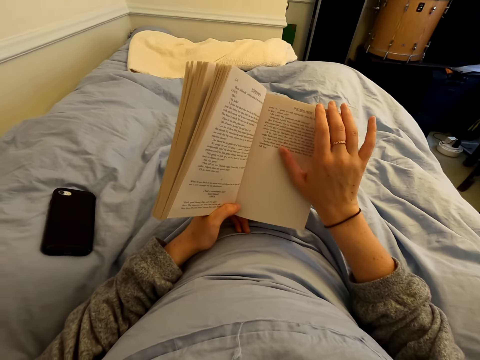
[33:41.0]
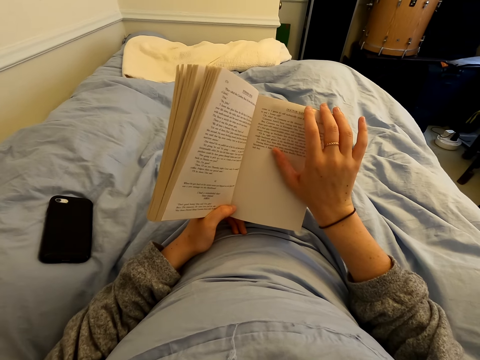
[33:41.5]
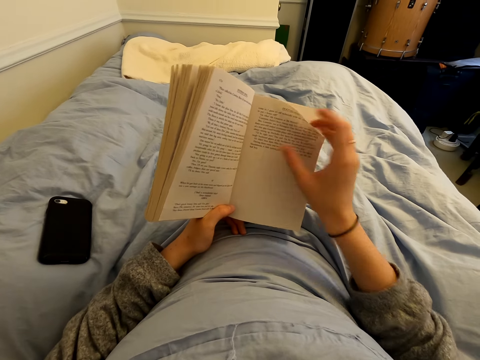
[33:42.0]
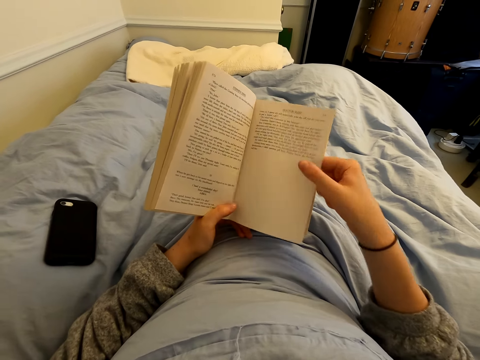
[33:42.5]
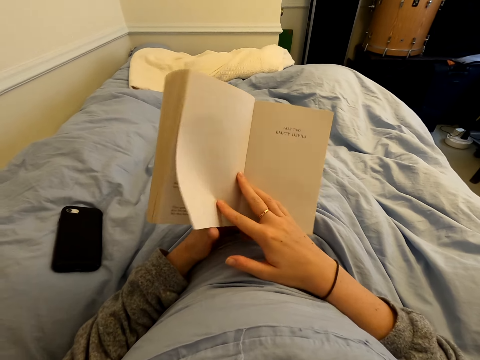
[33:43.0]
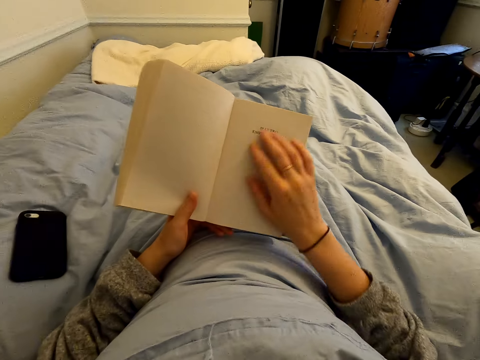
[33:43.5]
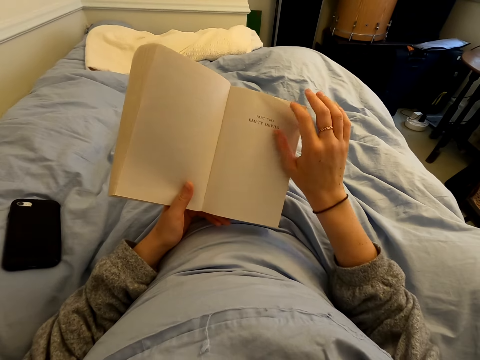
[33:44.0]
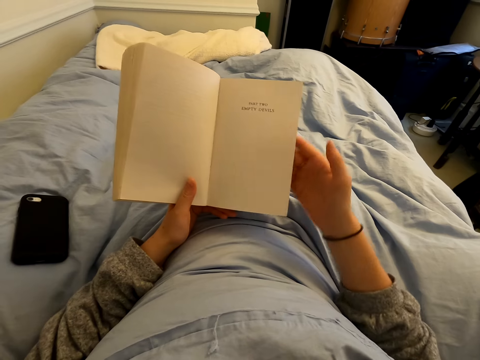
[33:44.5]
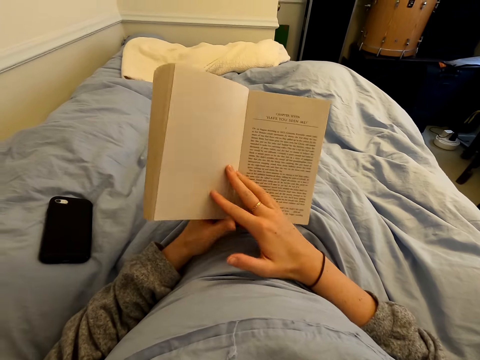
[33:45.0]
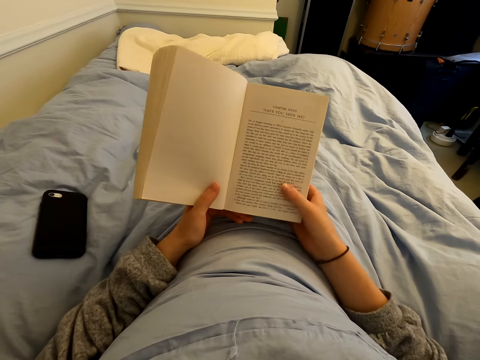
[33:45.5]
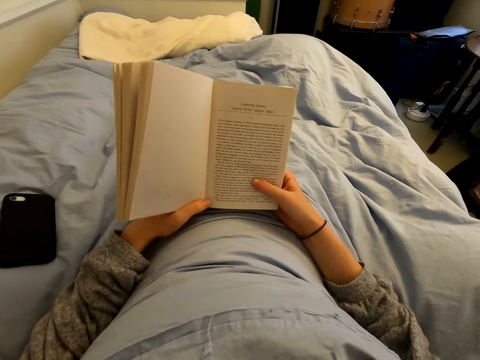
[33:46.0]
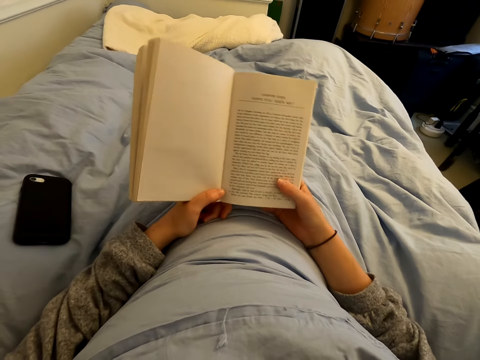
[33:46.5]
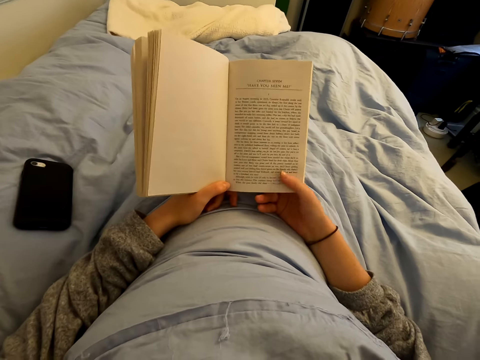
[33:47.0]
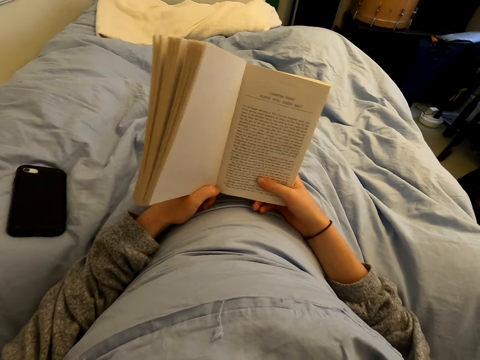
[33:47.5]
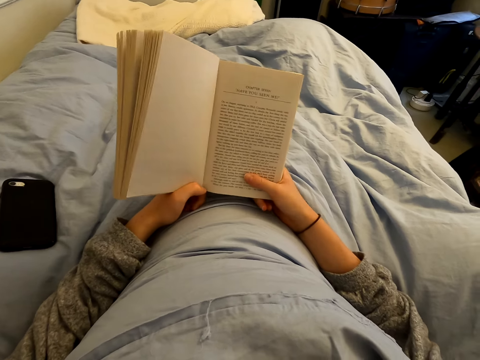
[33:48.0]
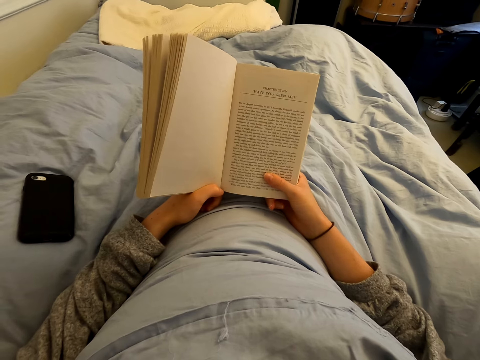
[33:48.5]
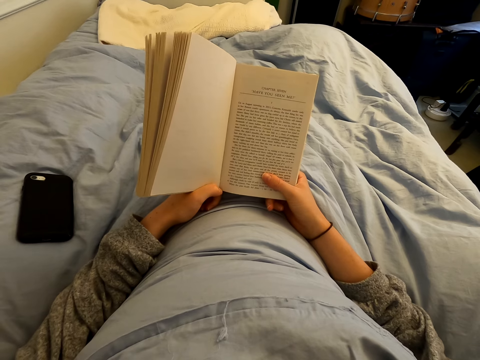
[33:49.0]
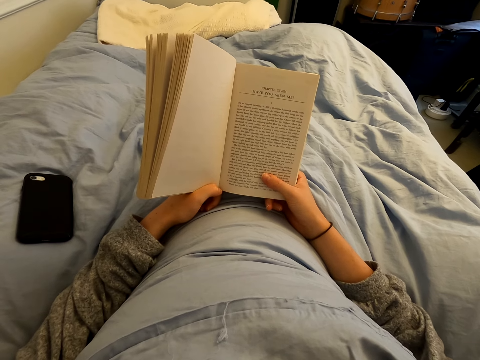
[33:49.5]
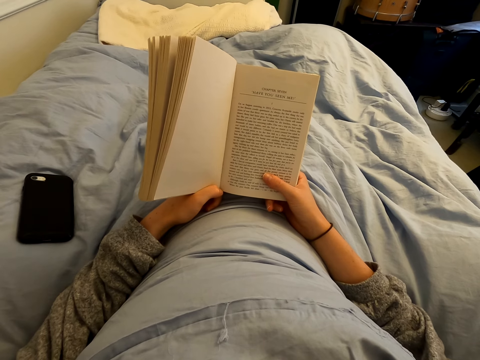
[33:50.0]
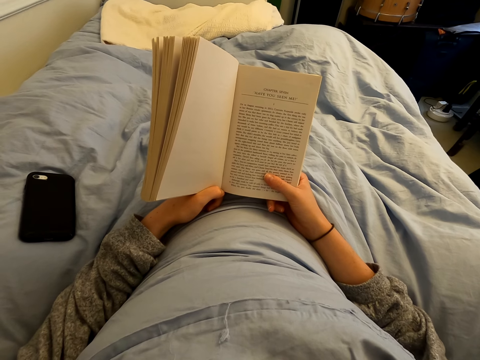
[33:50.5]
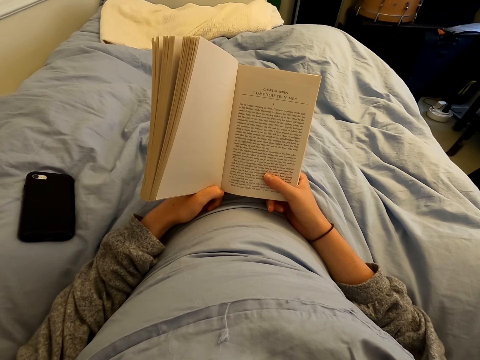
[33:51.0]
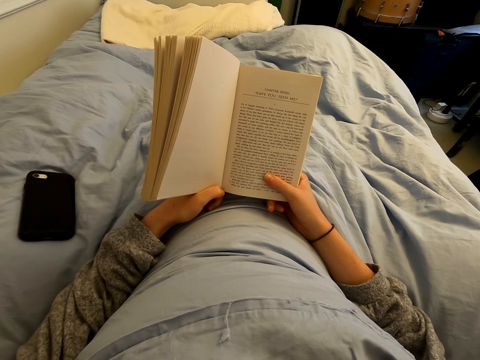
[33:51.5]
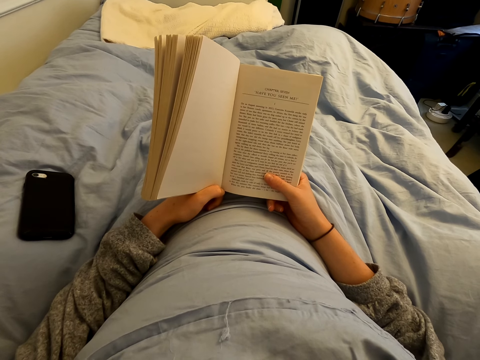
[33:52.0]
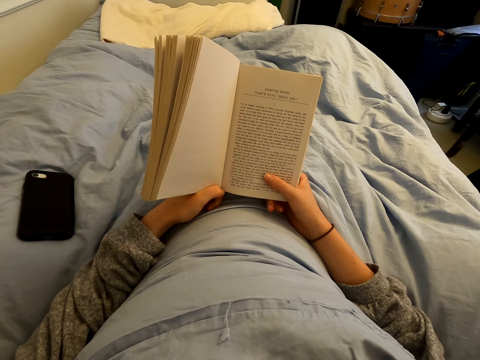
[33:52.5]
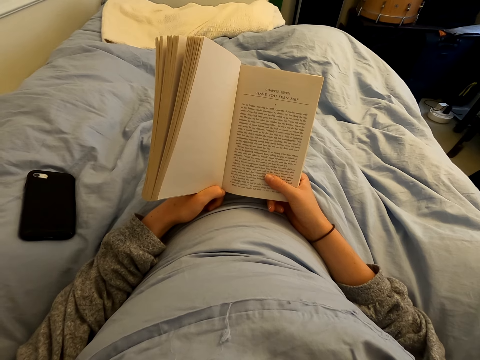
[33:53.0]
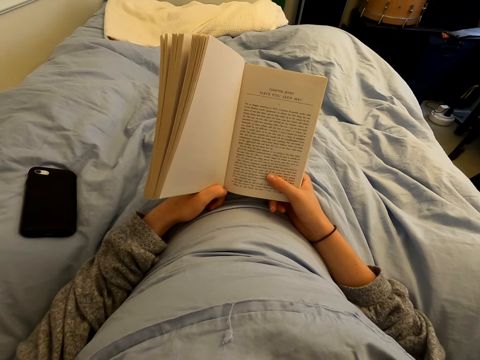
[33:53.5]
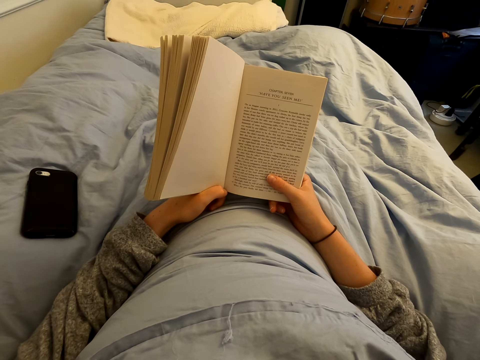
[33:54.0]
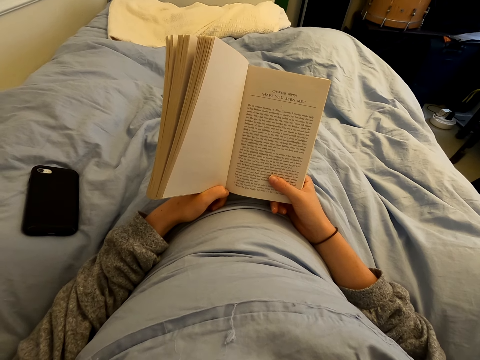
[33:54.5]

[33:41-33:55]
The camera wearer flips a page of the book. They flip a page of the book again. They read the book.

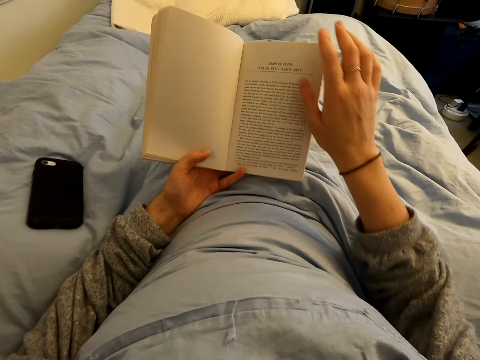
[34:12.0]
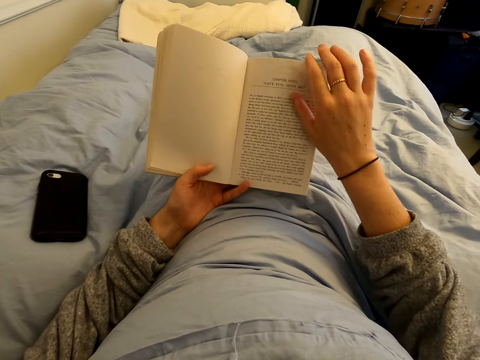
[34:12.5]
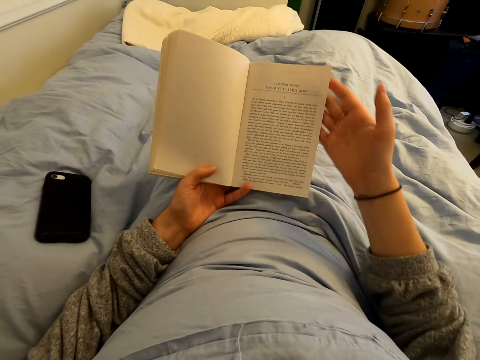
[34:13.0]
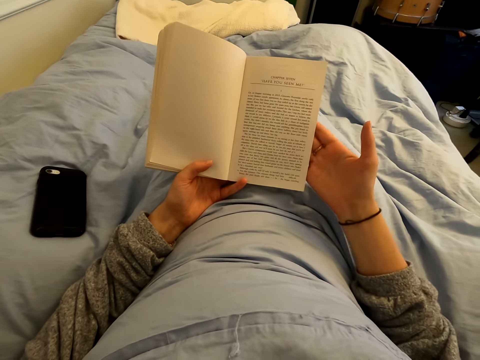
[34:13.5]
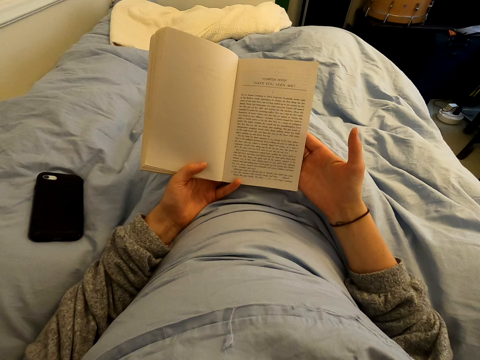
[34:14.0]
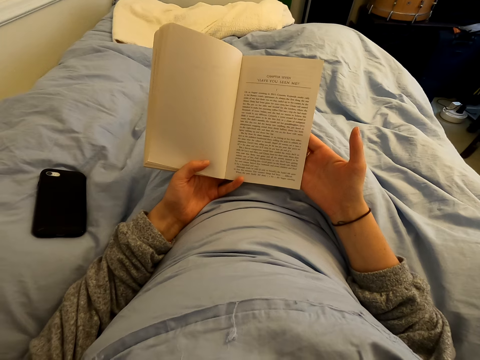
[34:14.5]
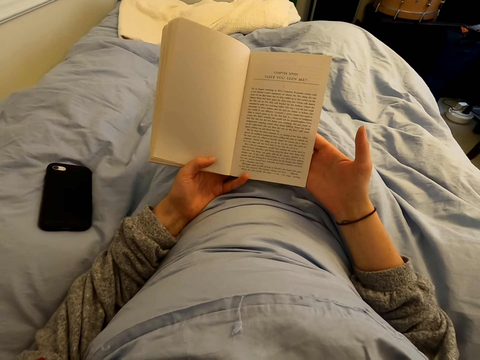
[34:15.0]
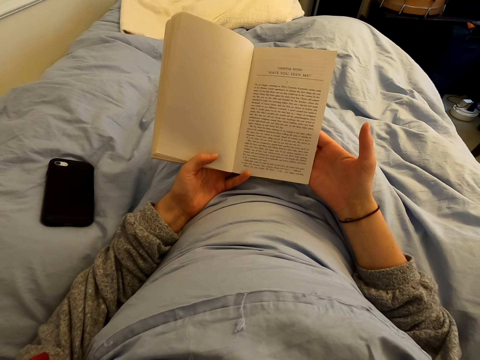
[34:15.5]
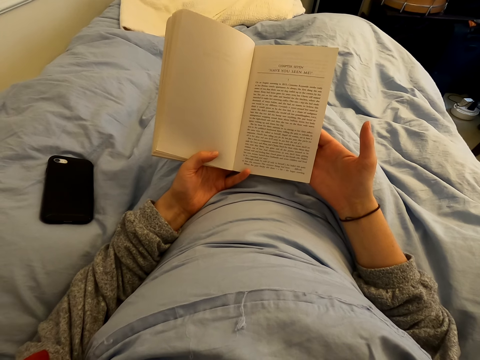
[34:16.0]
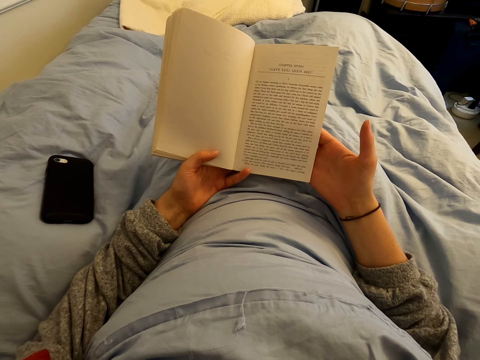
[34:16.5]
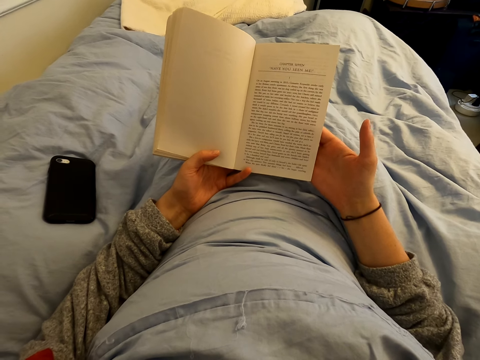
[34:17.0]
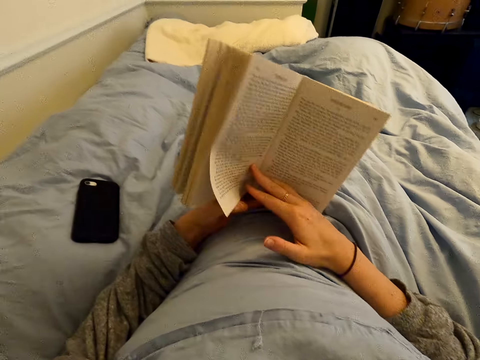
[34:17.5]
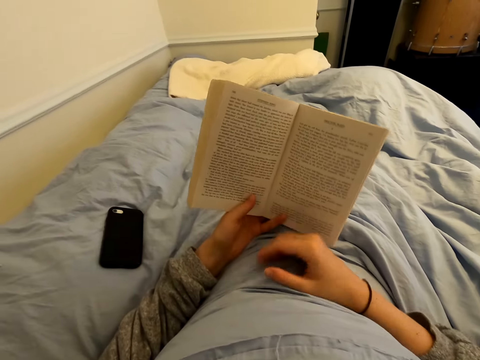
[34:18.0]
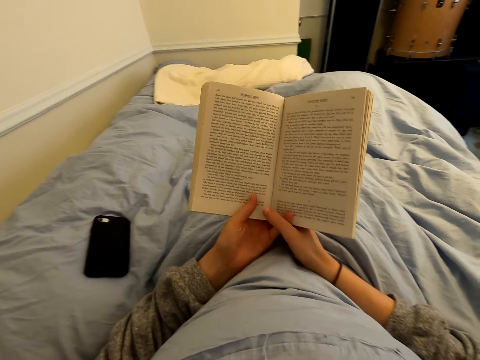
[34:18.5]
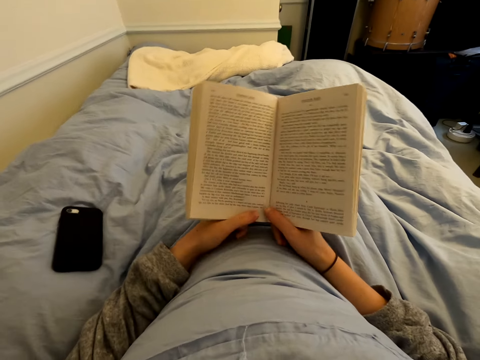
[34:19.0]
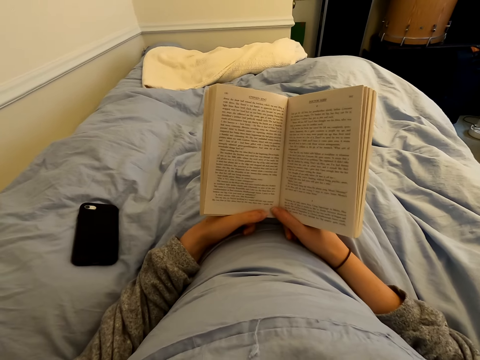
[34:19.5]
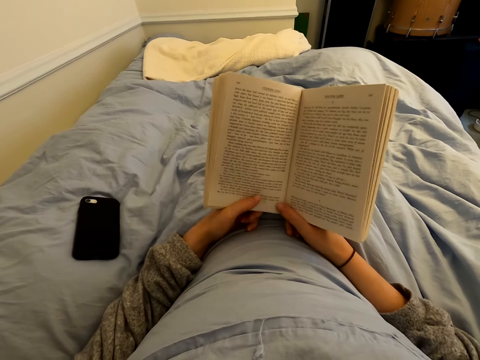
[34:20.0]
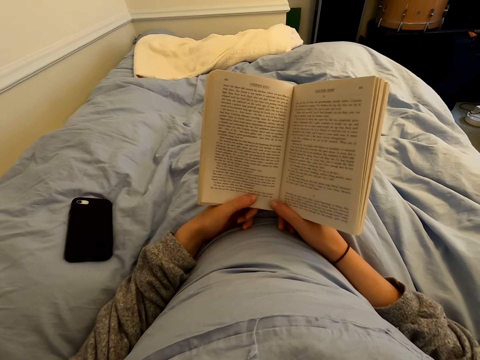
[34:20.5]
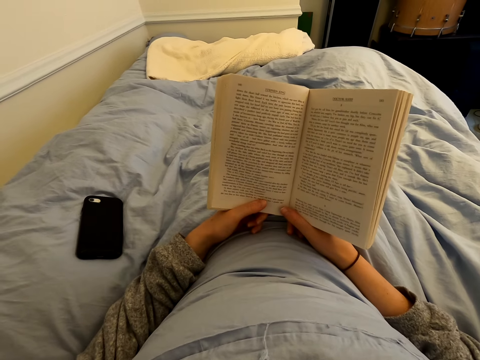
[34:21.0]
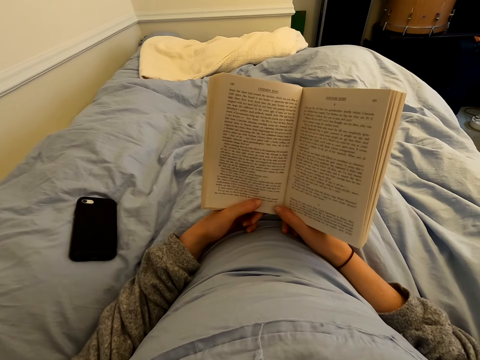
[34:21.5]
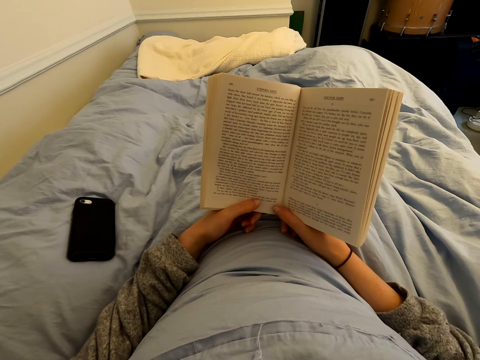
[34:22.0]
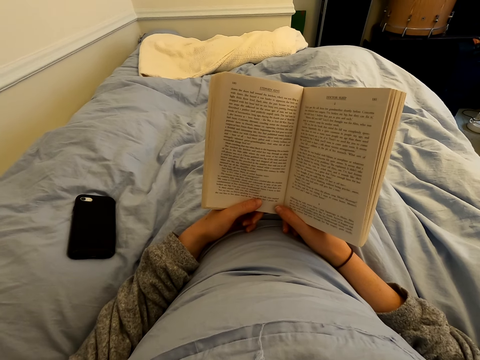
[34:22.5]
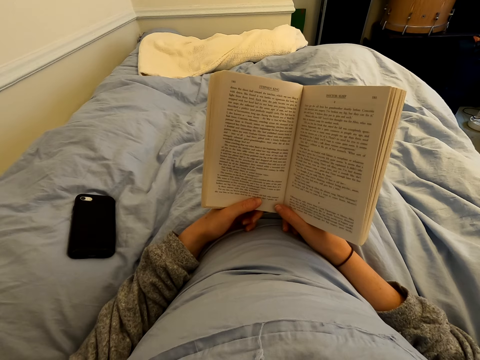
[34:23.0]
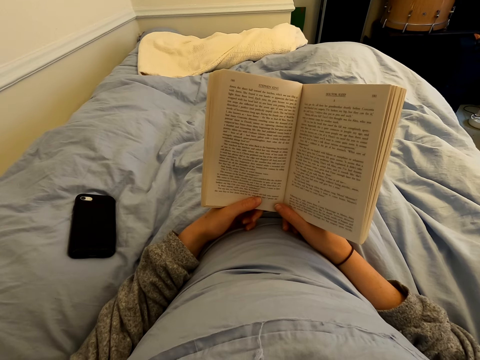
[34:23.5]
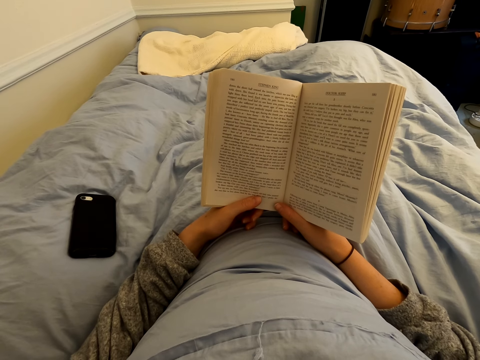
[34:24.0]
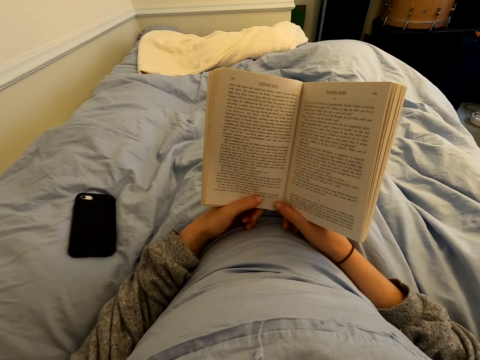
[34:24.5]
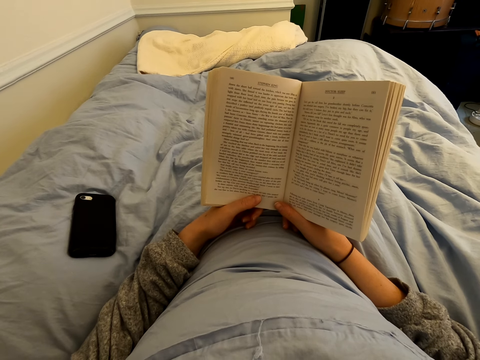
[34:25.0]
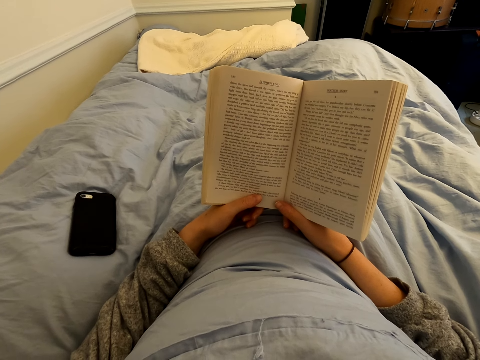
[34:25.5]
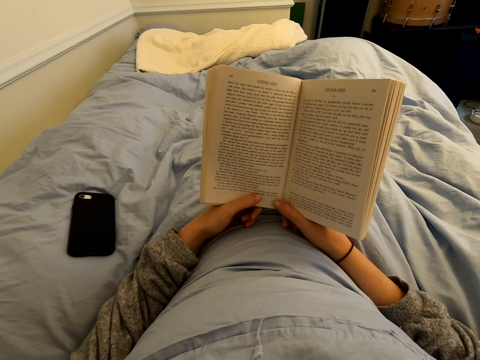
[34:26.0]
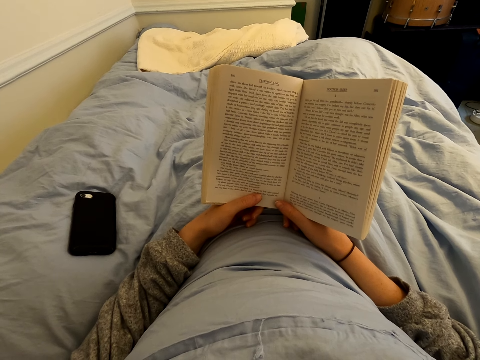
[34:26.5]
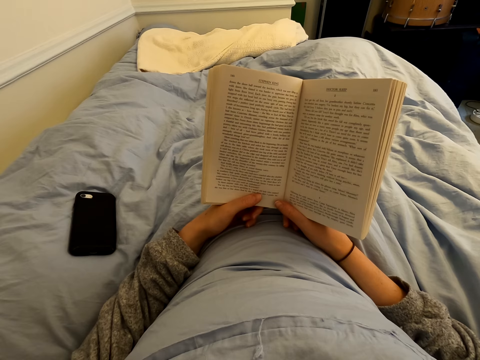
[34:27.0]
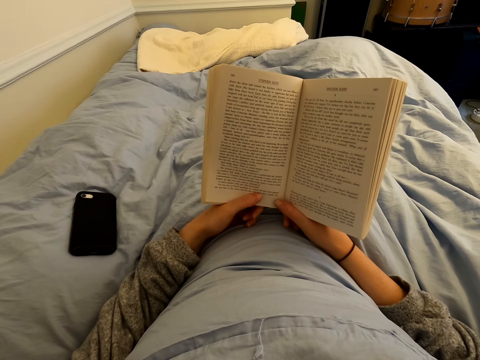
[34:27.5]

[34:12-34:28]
The camera wearer holds a page of the book. They flip a page of the book. They read the book.
